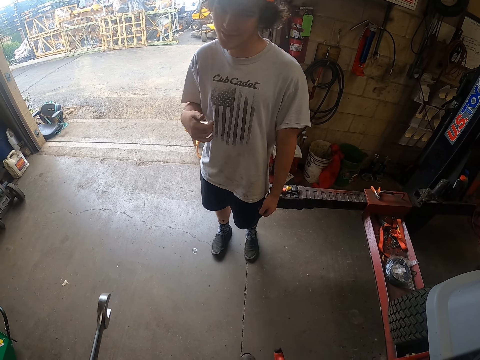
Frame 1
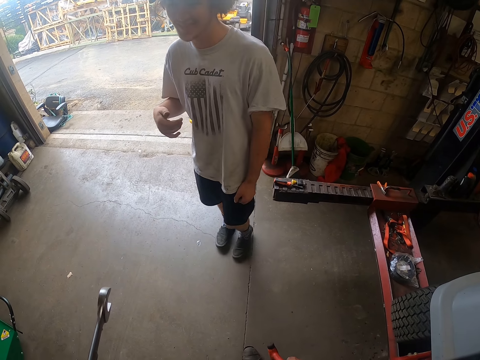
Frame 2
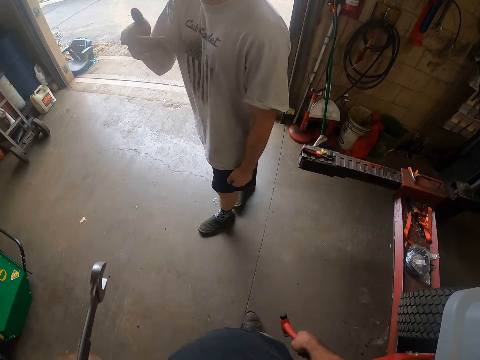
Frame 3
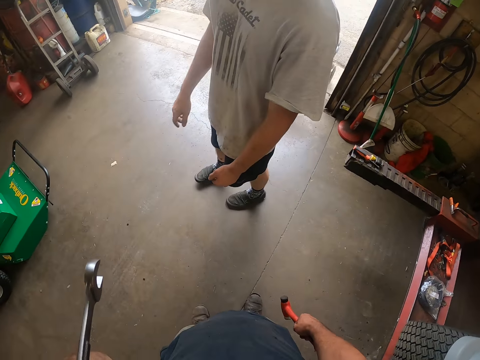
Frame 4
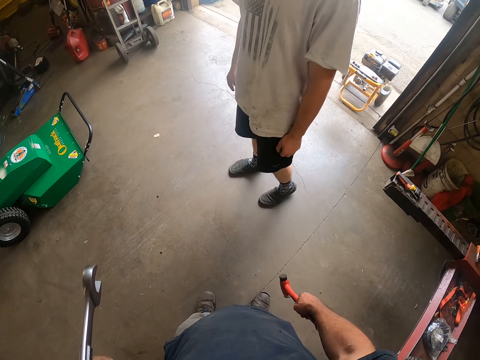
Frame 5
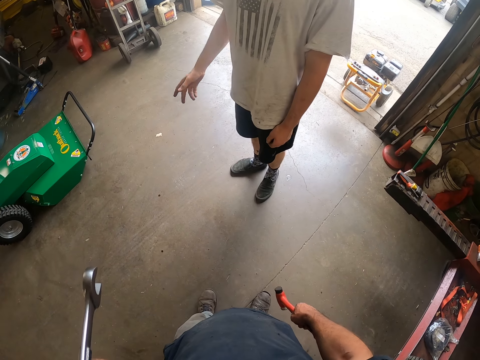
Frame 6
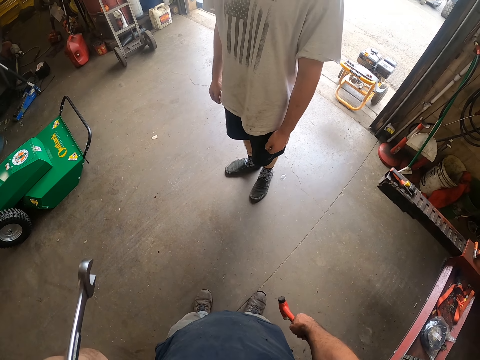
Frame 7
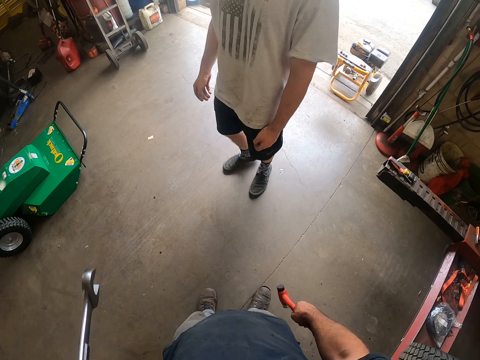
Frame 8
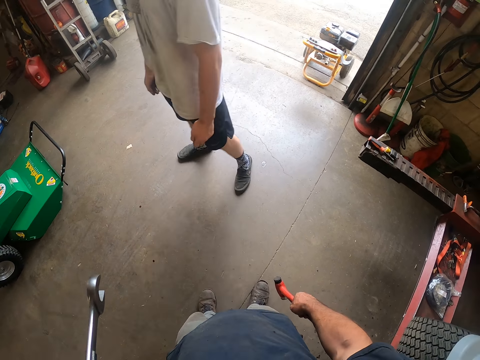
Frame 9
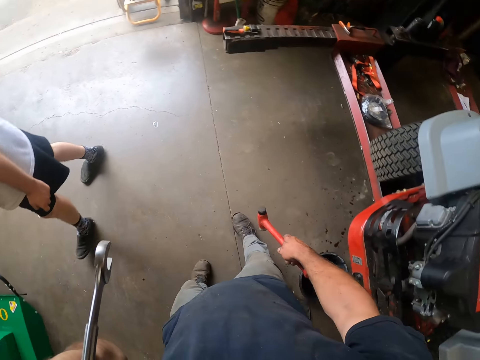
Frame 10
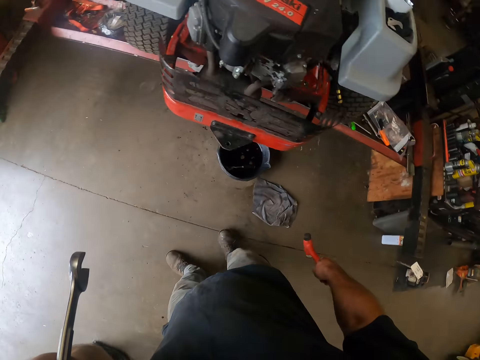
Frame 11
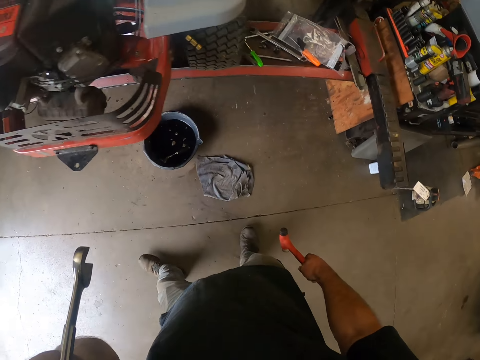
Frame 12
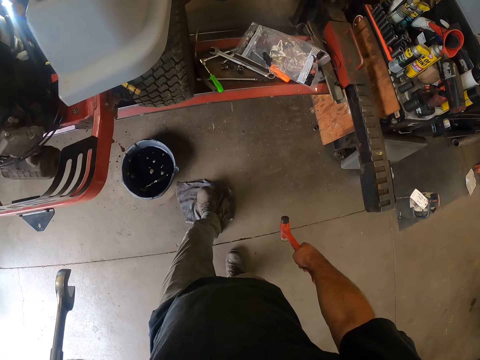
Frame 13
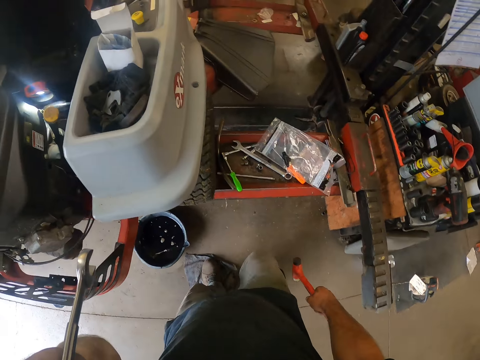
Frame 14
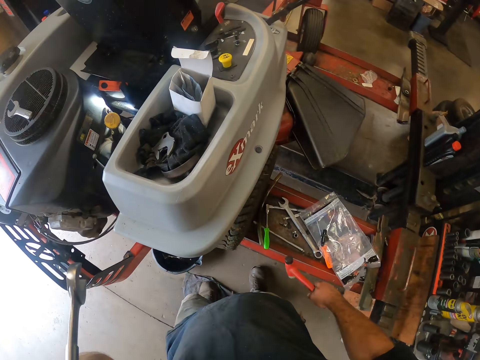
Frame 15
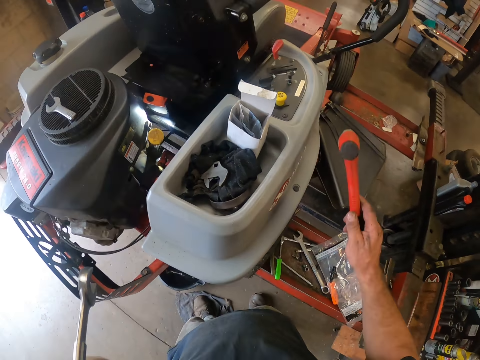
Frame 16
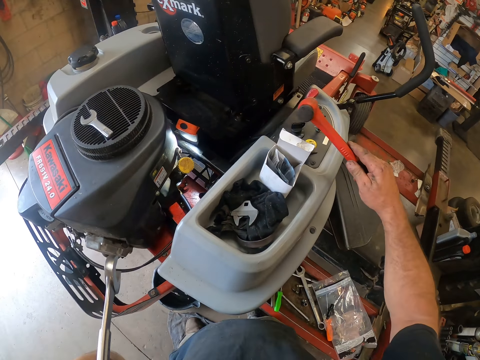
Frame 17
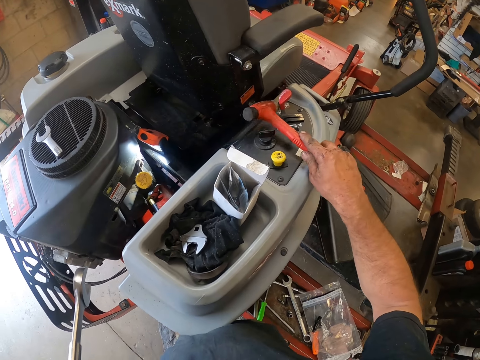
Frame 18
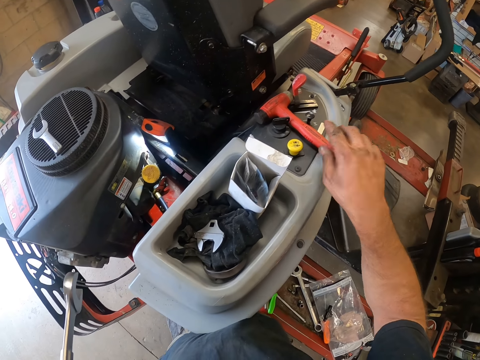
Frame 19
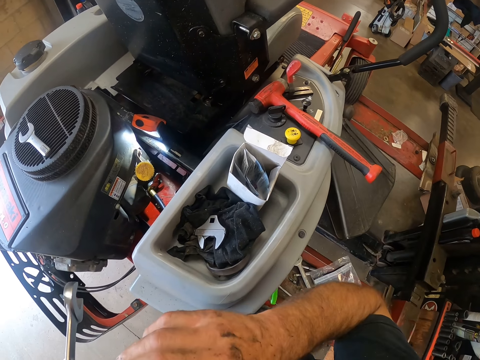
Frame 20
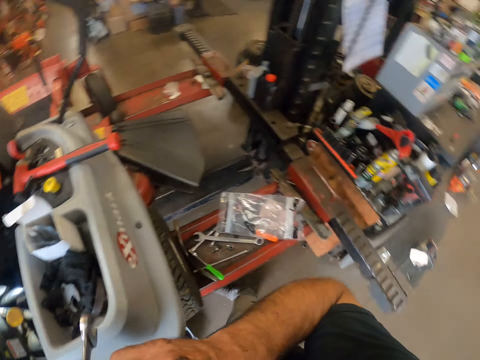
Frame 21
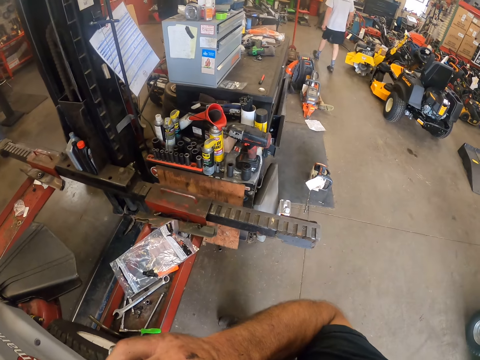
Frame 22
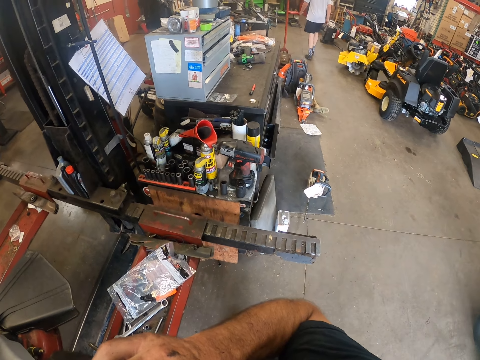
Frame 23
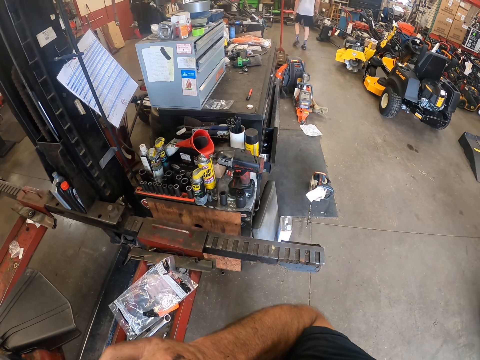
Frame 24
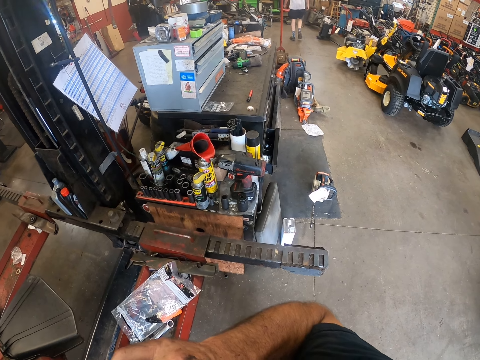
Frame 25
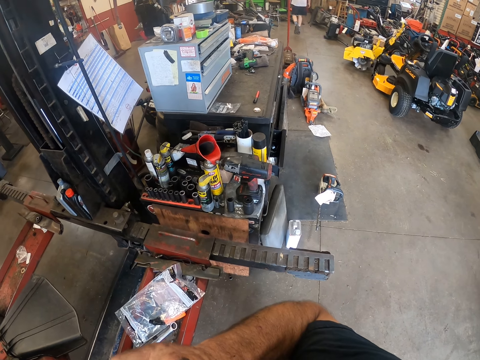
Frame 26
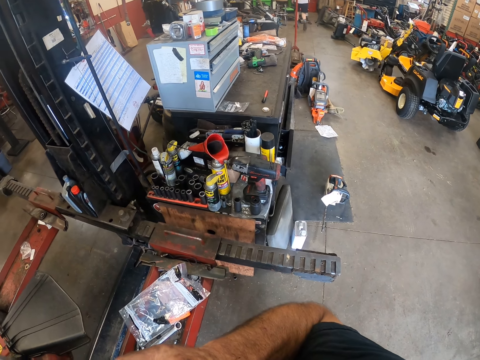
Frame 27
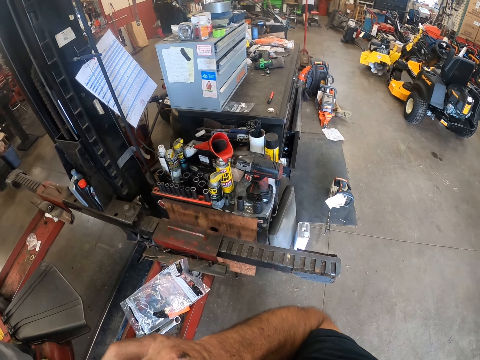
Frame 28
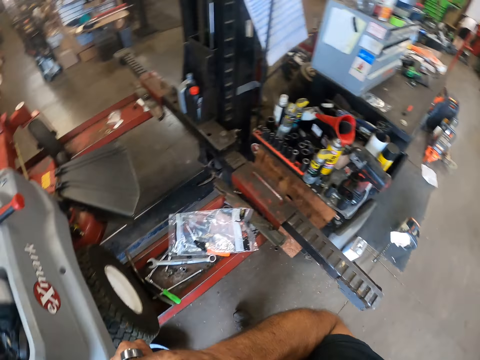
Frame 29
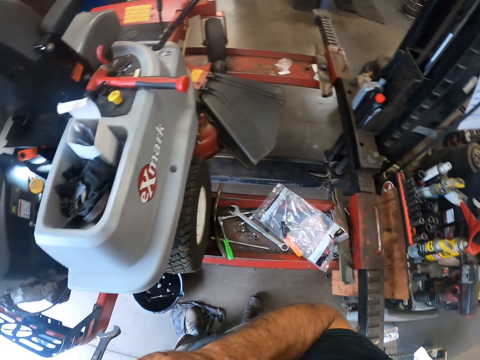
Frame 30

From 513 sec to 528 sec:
The person talks to the camera wearer. The person walks to the lawn mower. The camera wearer walks to the lawn mower. He drops the hammer in his right hand on the lawn mower.

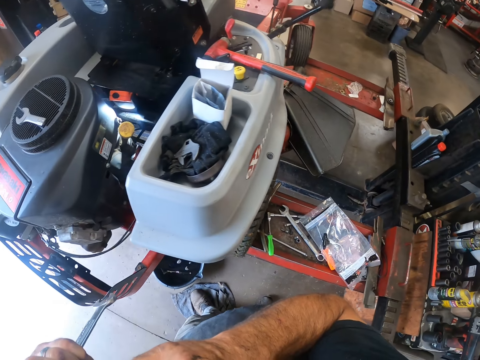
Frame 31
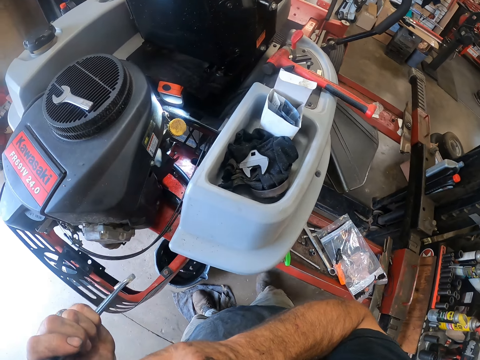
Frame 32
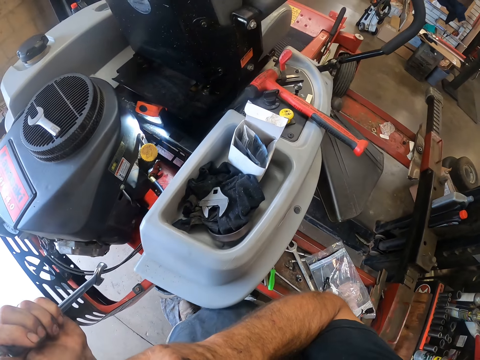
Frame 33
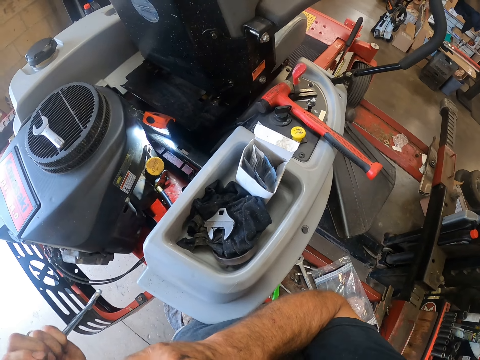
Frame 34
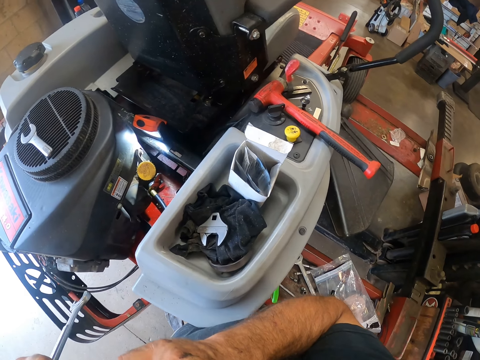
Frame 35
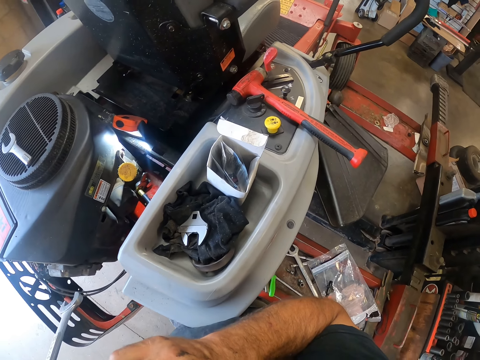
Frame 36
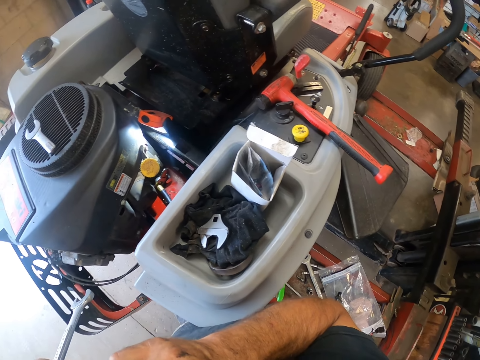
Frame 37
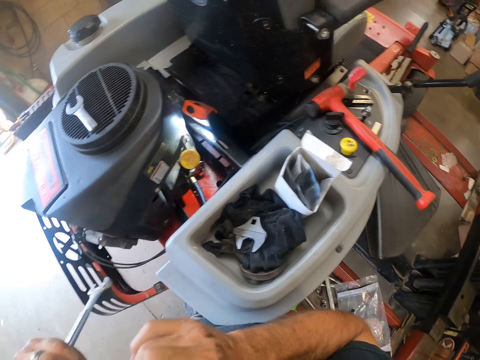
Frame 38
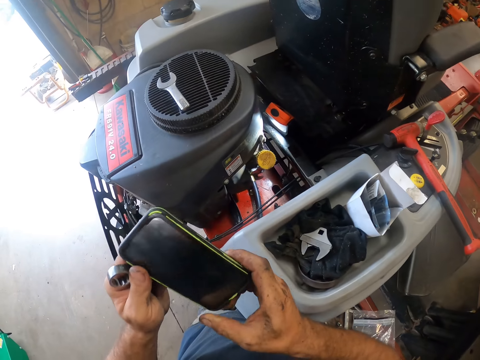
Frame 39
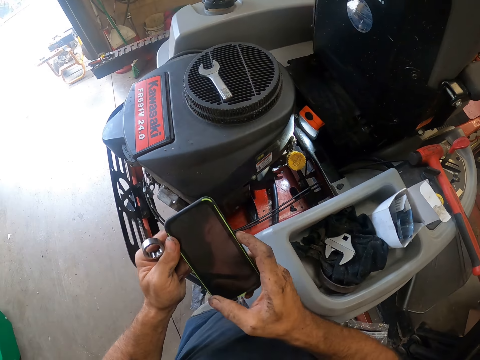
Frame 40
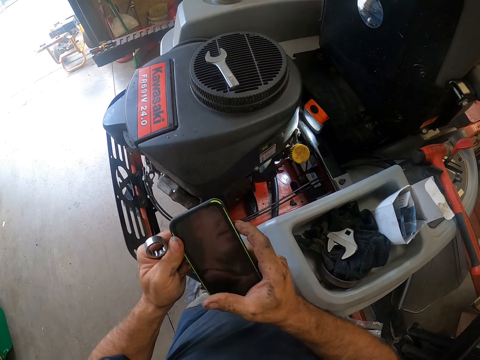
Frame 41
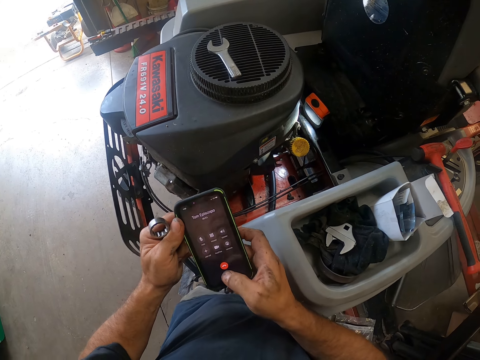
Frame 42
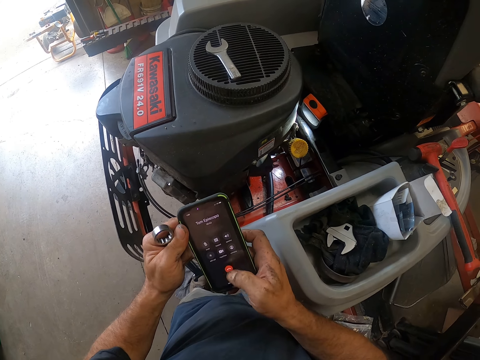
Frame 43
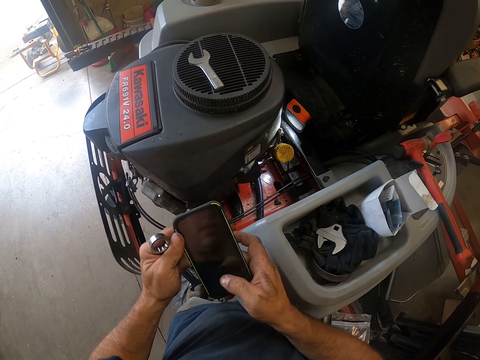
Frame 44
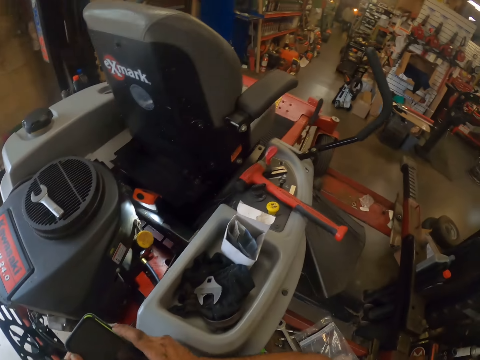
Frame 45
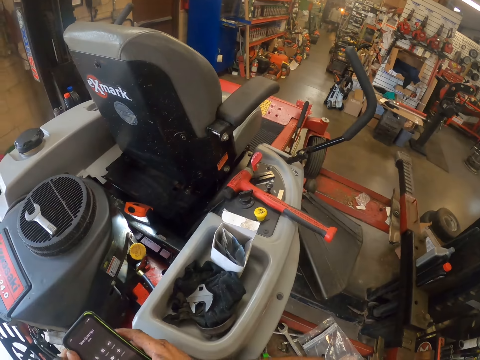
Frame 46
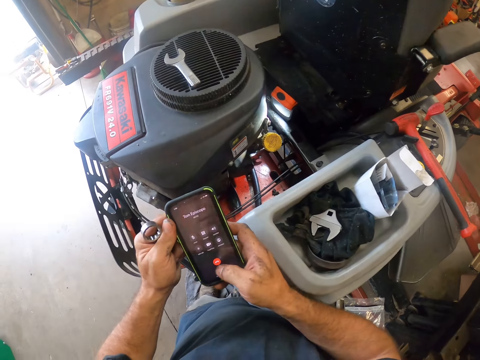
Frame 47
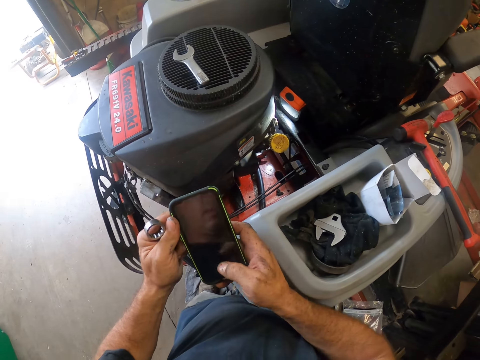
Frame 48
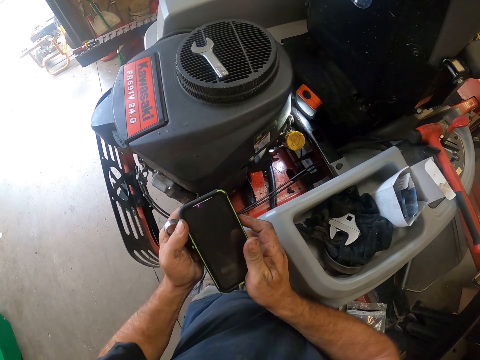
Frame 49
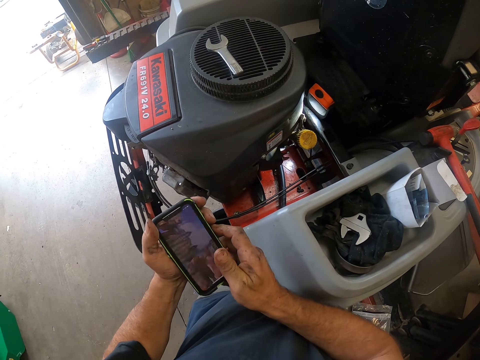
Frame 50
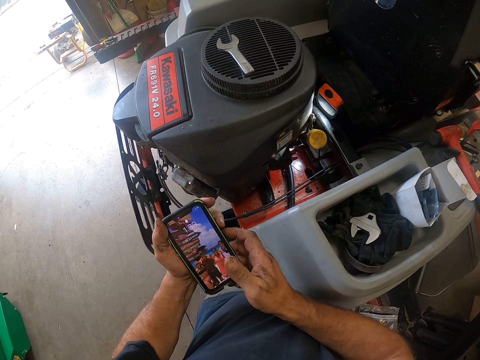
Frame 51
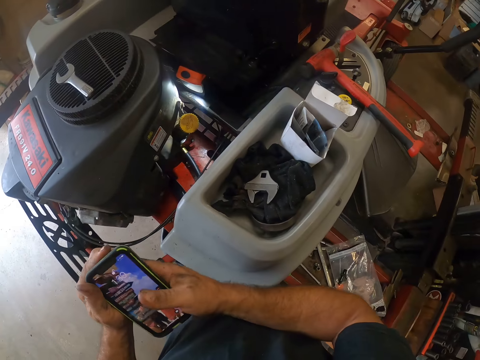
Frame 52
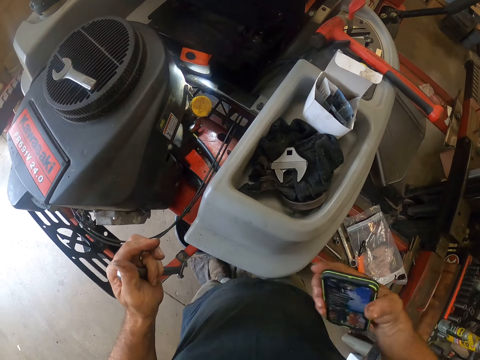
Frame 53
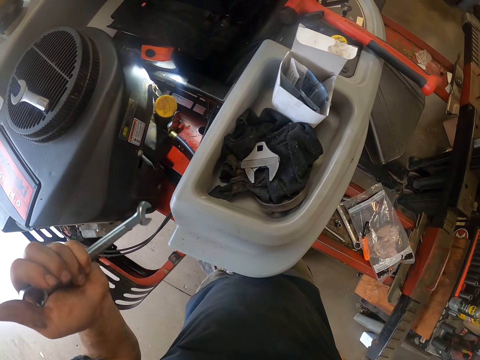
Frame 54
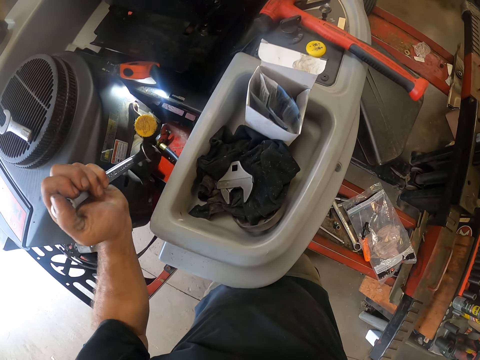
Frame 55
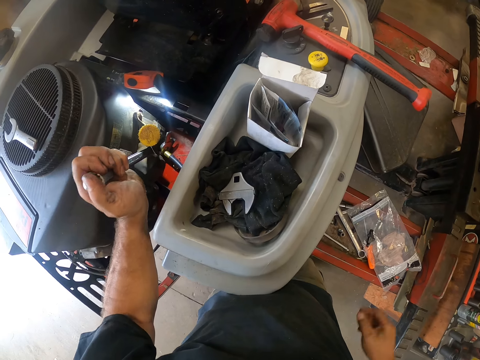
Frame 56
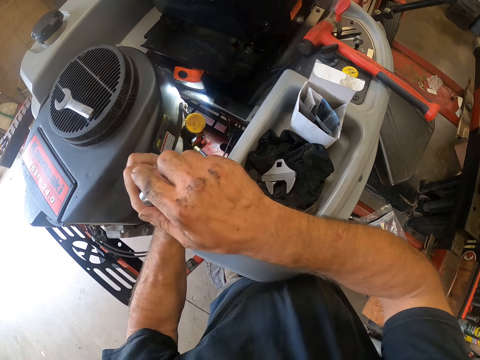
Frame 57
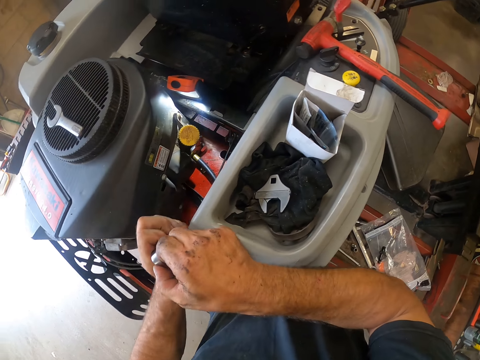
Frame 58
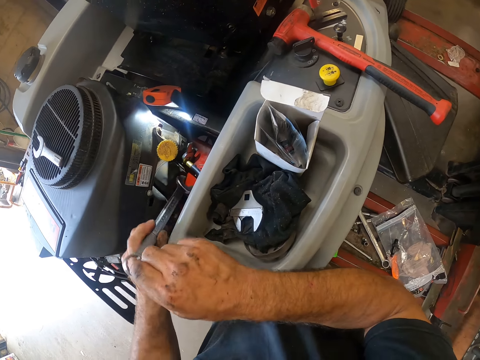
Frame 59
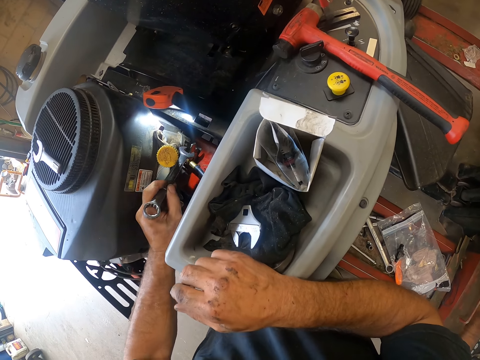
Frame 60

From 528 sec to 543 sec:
The camera wearer presses the phone. He operates the phone in his hand. He drops the phone in his right pocket. He adjusts the spanner in his left hand with his right hand. He puts the spanner on the nut.
